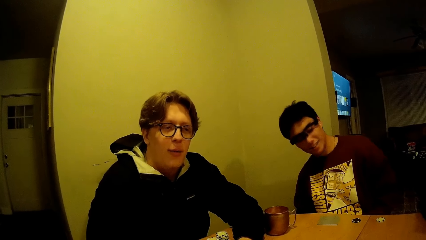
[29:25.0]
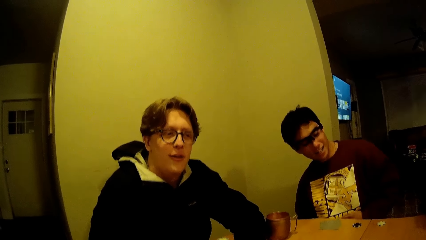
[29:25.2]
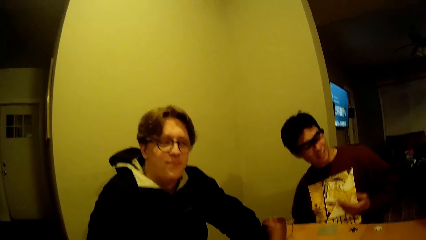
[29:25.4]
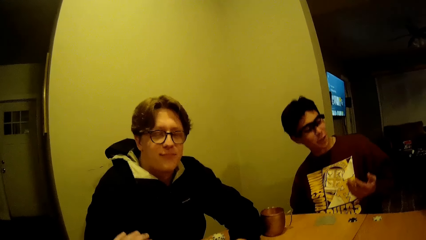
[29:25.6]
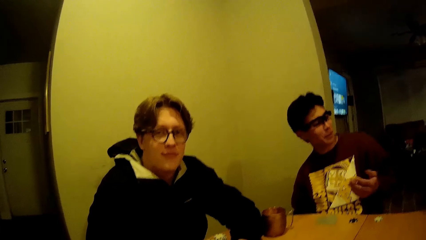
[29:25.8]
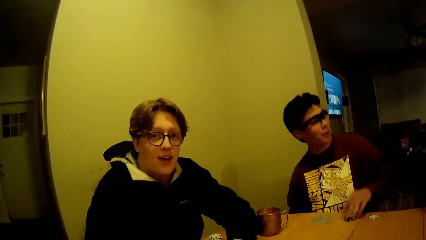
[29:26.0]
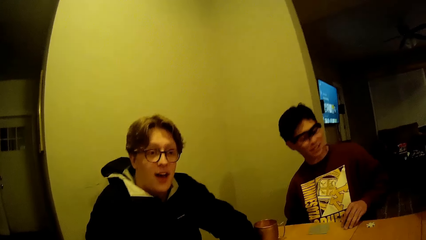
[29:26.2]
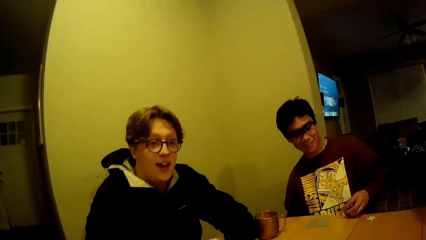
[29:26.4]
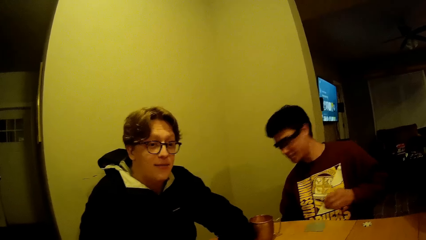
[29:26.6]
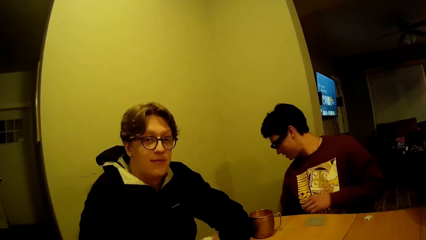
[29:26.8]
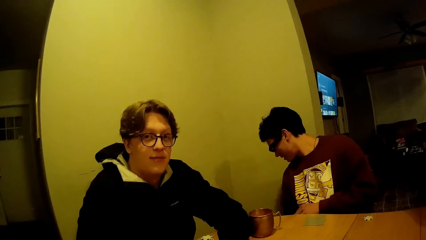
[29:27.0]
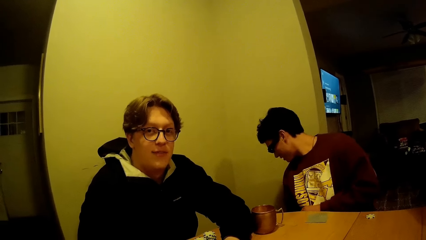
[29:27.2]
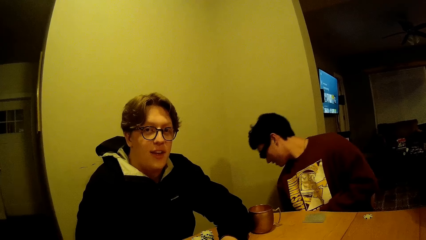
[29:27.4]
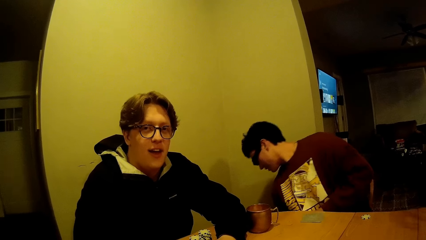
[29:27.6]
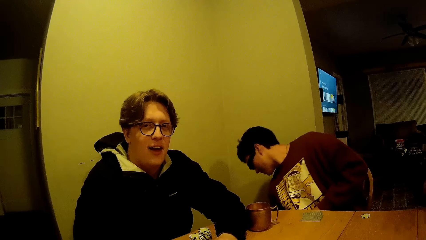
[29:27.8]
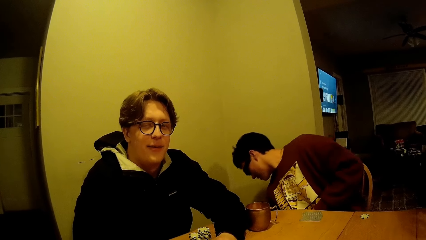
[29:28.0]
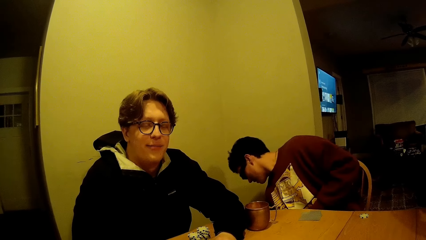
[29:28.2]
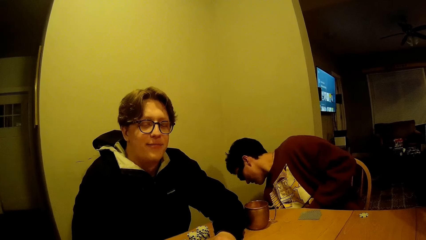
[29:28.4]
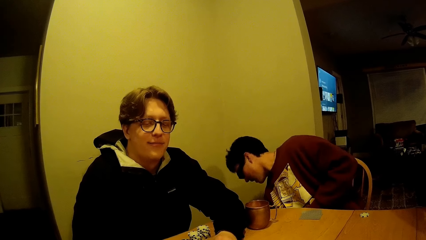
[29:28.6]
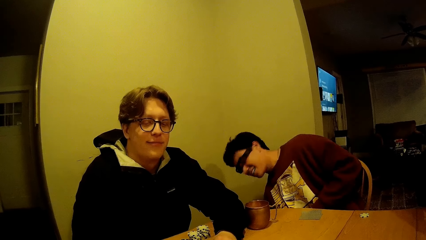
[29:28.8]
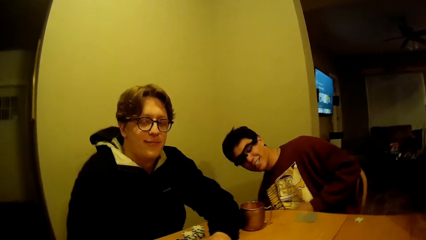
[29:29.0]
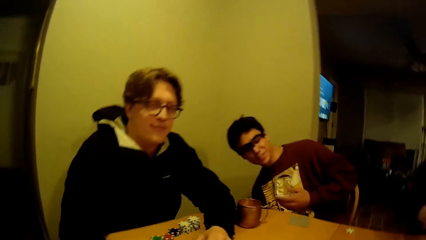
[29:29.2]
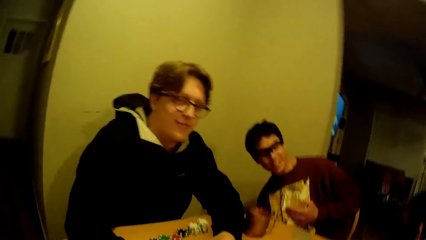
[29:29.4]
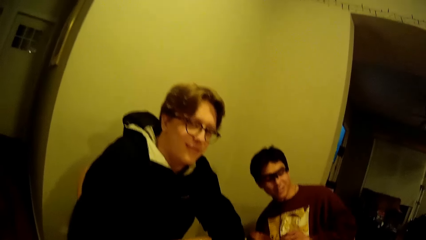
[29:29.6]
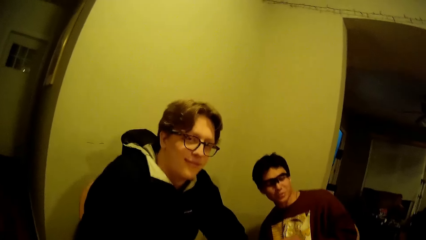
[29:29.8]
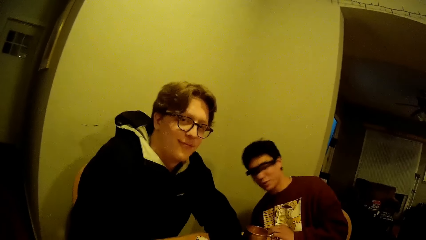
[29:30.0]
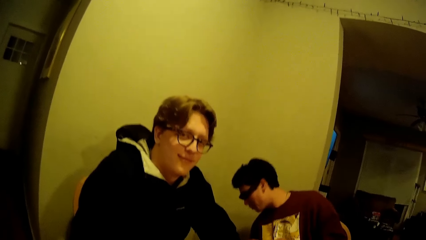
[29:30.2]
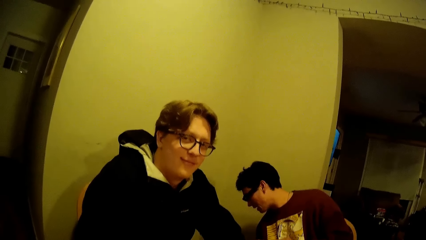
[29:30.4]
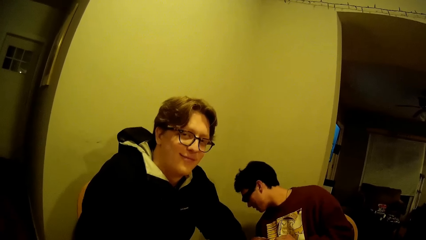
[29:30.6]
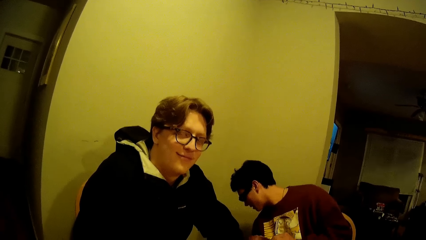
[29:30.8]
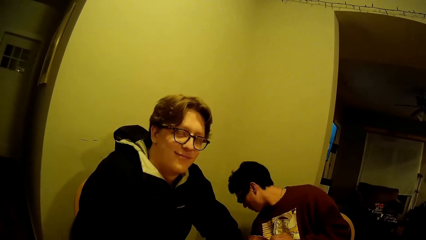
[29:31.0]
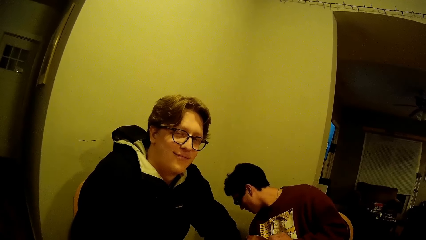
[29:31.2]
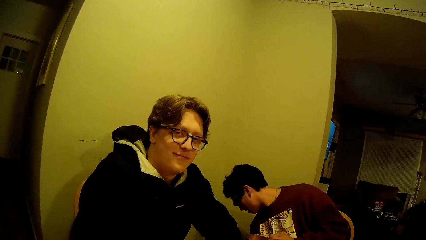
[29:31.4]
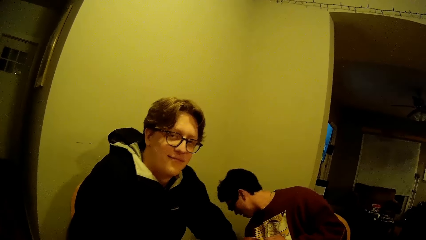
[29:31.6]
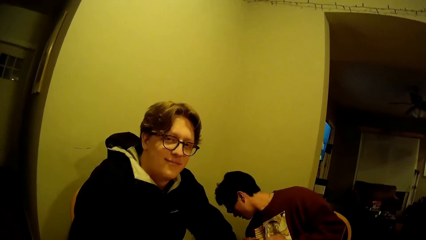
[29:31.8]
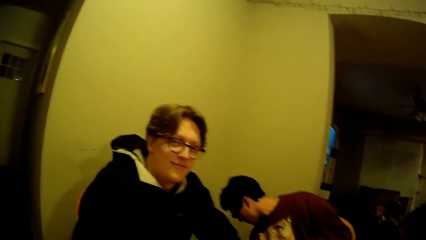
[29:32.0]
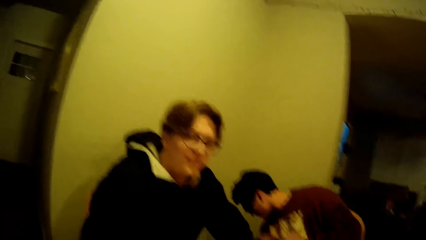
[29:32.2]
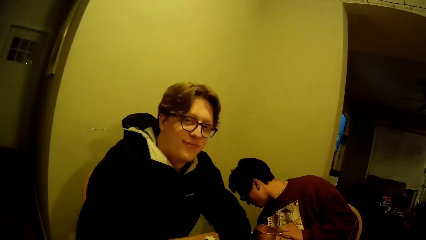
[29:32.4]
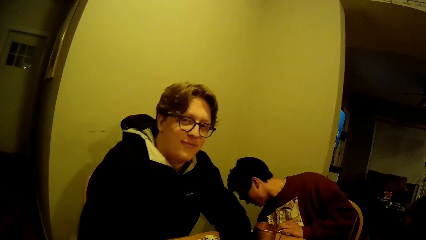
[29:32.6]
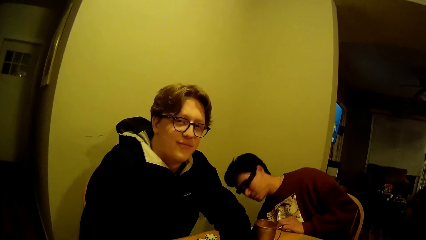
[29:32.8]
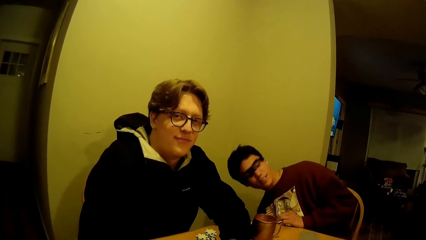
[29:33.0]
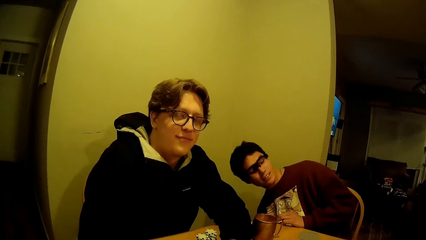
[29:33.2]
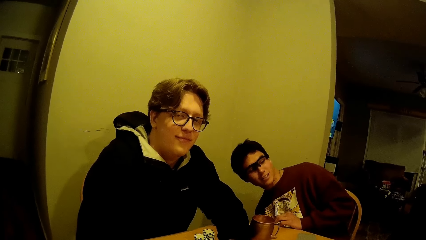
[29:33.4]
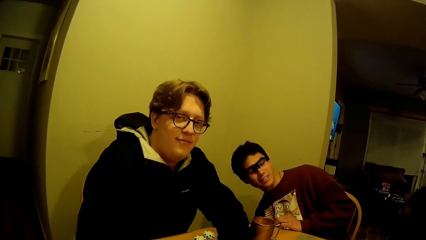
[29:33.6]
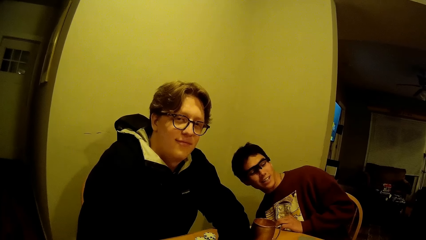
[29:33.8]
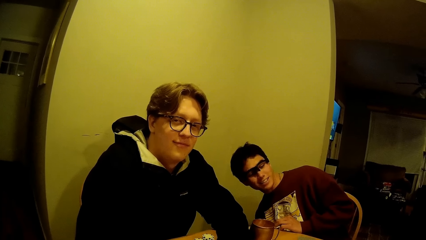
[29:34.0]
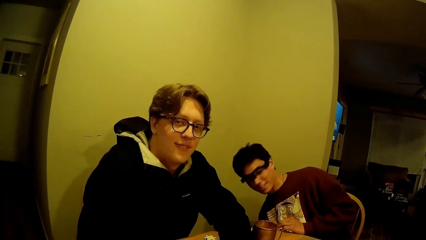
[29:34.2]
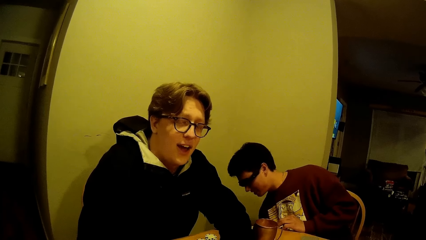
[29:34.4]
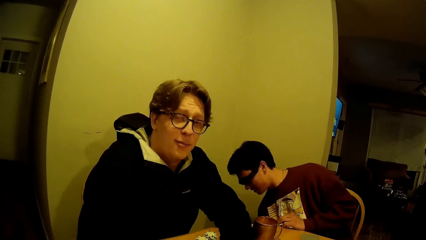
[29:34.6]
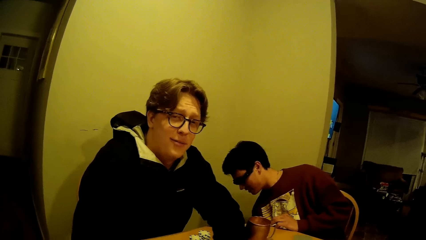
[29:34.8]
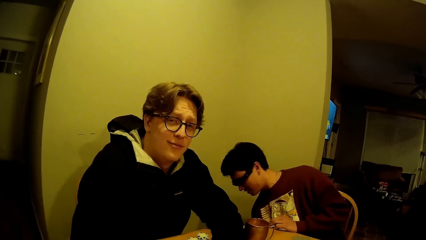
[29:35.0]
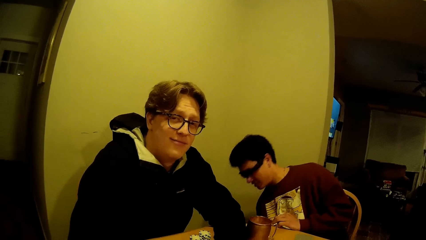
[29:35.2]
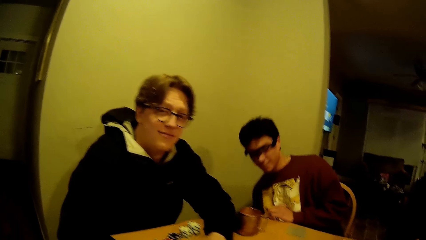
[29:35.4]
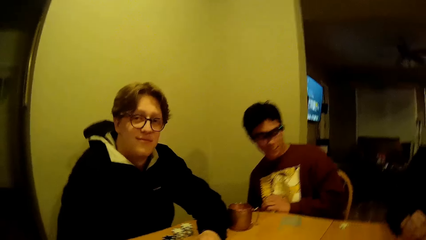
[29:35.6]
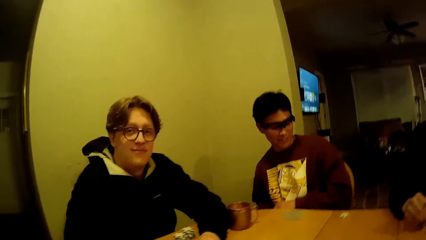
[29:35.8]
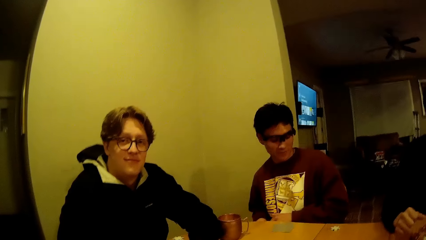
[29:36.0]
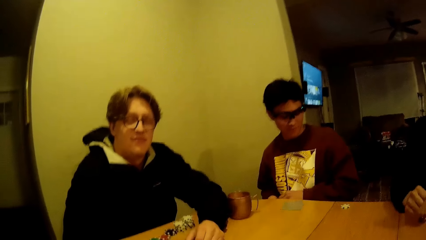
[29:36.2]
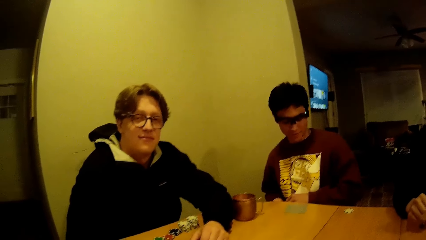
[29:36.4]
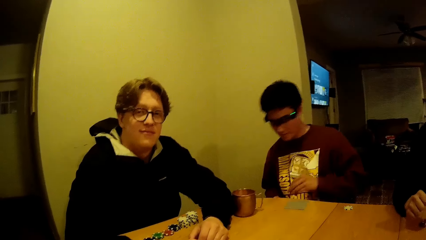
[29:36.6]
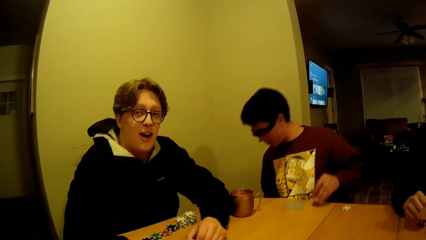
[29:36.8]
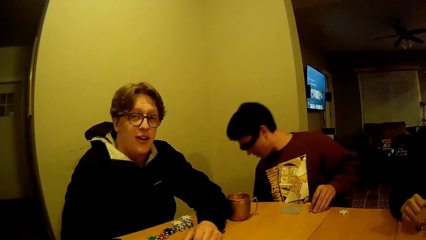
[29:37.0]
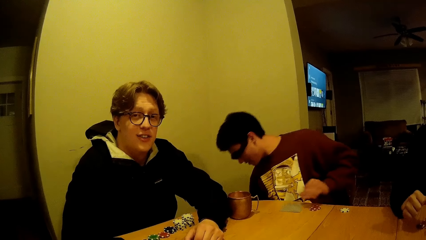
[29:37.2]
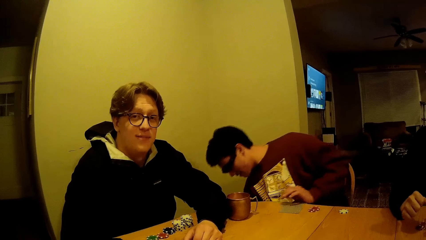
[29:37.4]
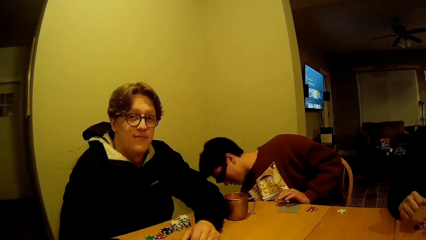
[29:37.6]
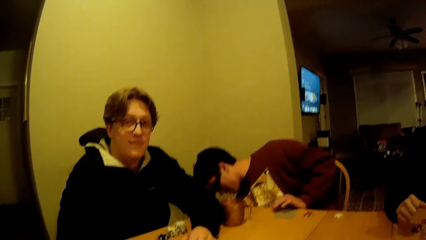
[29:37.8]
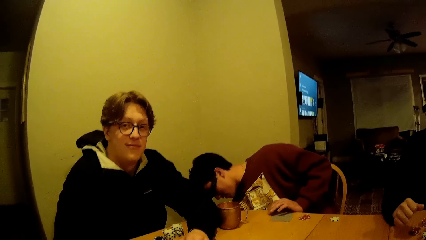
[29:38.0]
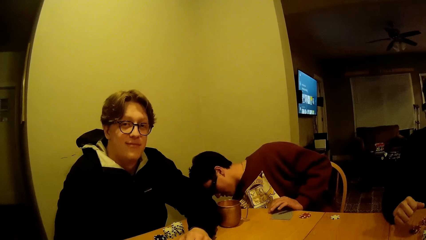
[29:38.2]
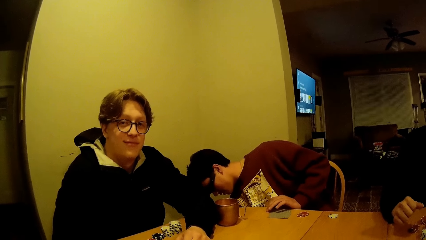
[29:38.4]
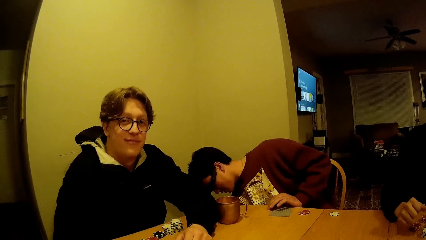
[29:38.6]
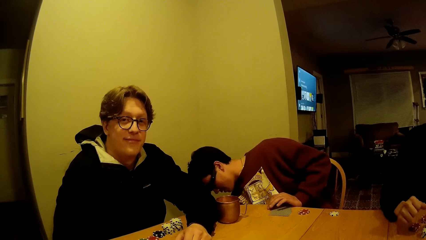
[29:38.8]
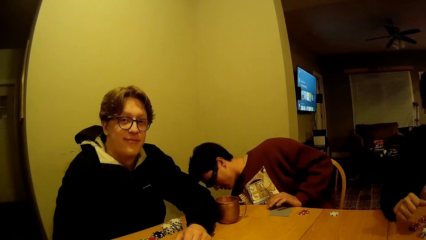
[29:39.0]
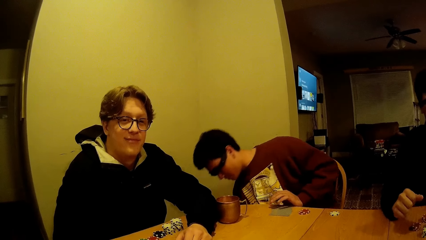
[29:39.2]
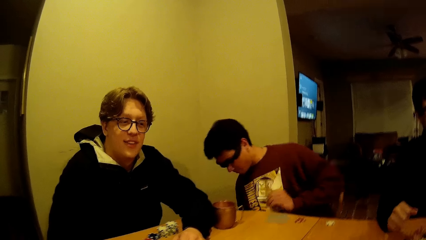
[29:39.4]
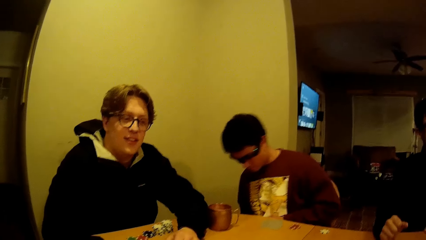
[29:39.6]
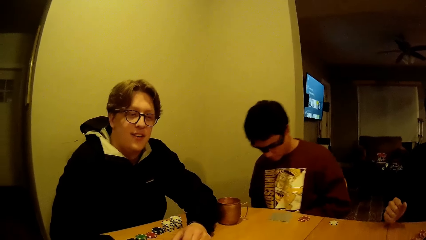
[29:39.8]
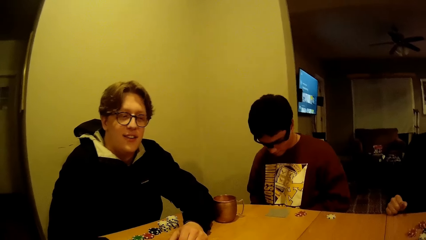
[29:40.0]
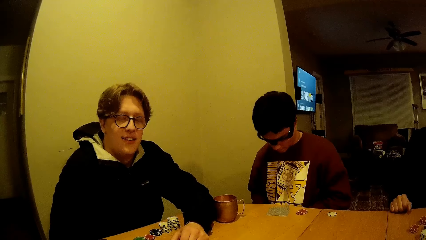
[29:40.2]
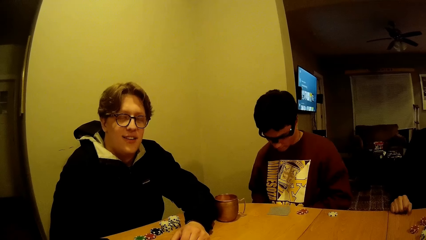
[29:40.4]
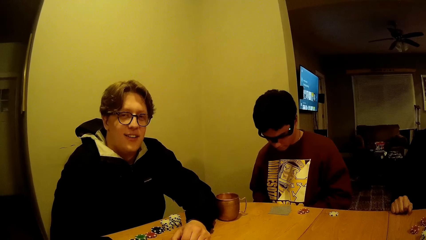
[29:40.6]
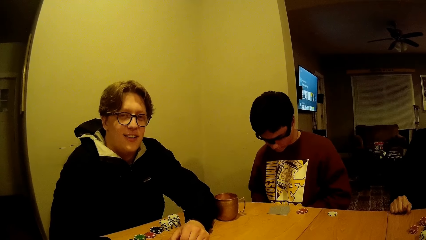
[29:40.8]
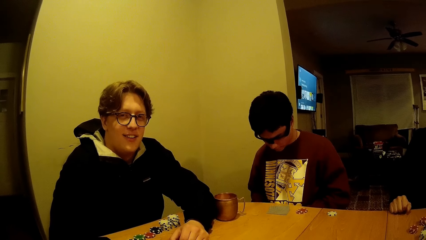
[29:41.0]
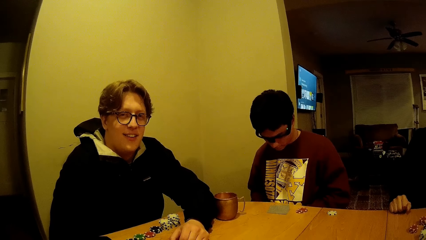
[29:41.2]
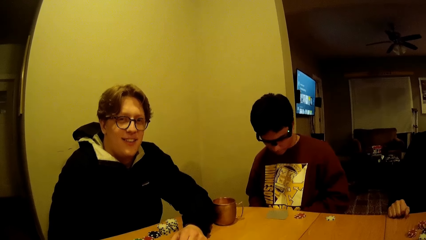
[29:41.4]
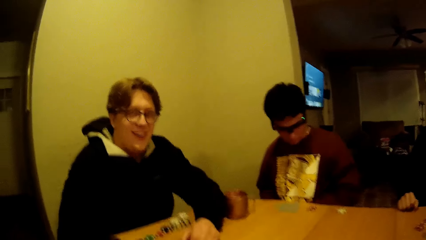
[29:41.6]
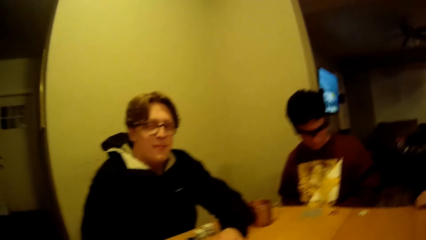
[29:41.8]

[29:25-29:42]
The man talks to the camera wearer. The man picks up the dice from the table with his left hand. The camera wearer talks to the man. The man talks to the camera wearer. The camera wearer talks to the man. The man drops the dice on the table with his left hand. The man talks to the camera wearer. The camera wearer looks at the man.
